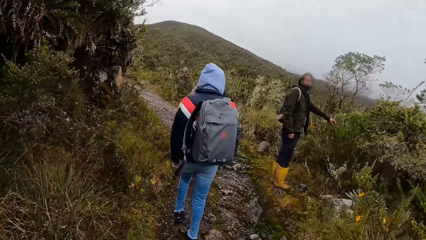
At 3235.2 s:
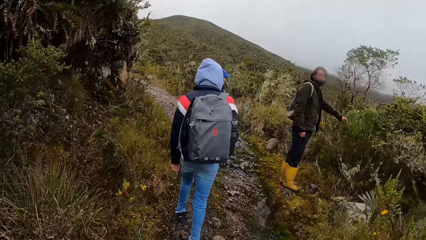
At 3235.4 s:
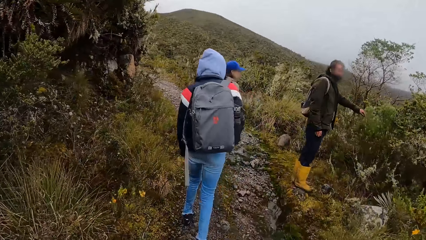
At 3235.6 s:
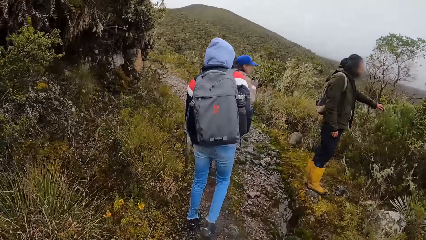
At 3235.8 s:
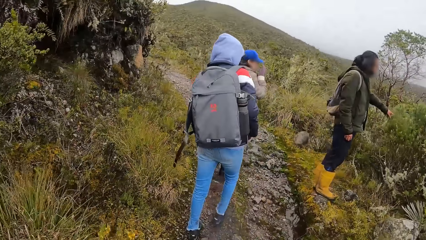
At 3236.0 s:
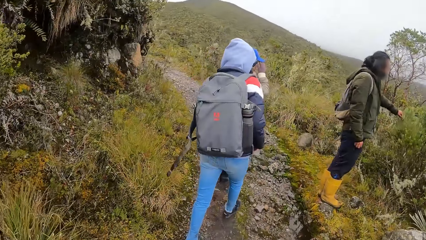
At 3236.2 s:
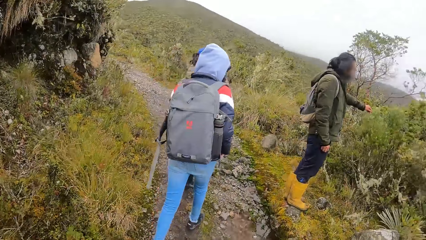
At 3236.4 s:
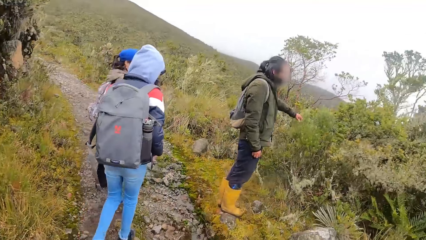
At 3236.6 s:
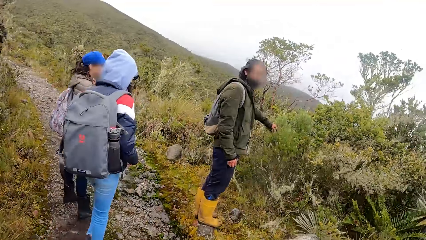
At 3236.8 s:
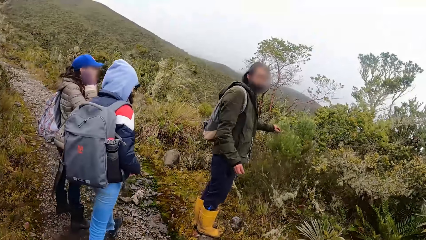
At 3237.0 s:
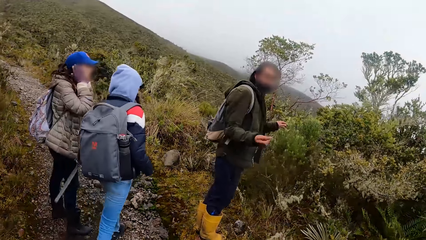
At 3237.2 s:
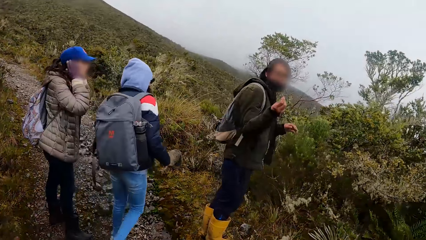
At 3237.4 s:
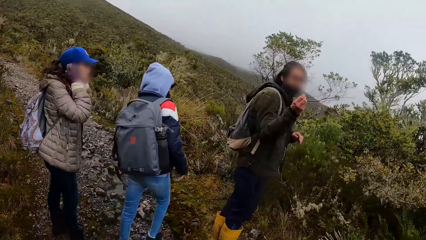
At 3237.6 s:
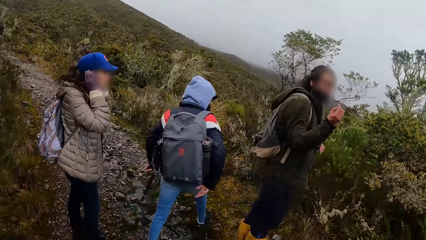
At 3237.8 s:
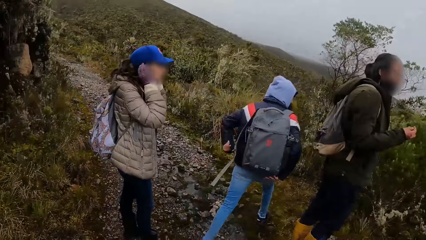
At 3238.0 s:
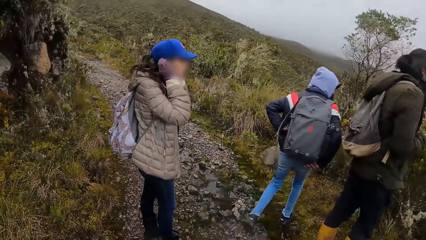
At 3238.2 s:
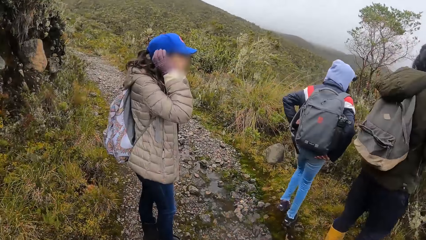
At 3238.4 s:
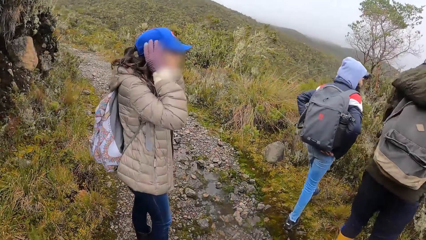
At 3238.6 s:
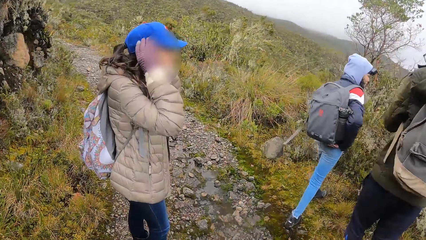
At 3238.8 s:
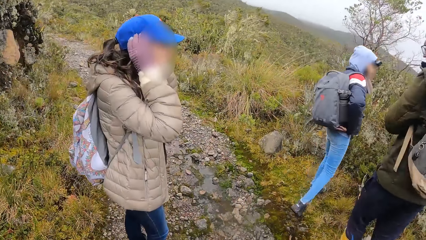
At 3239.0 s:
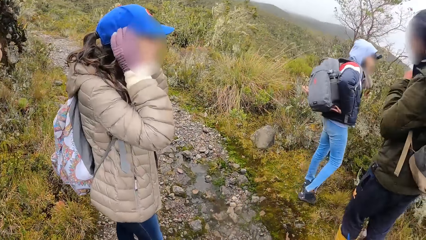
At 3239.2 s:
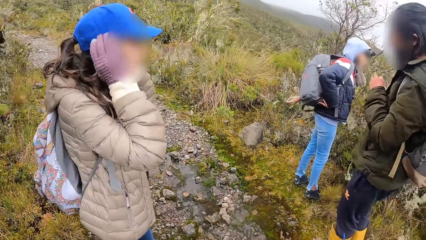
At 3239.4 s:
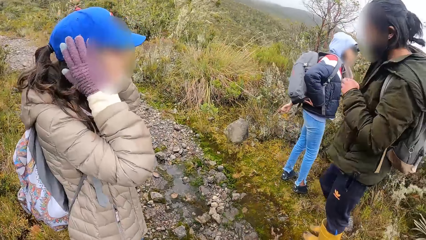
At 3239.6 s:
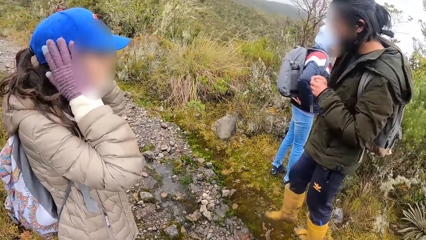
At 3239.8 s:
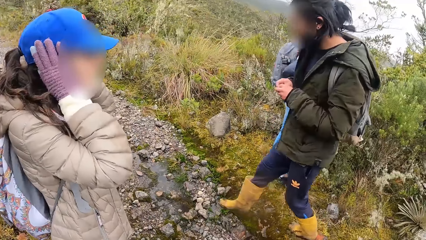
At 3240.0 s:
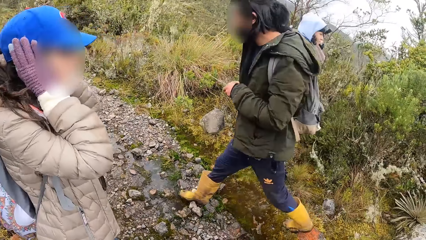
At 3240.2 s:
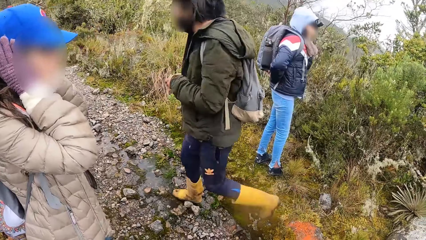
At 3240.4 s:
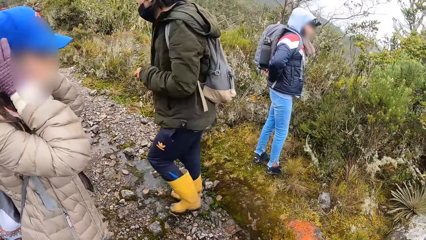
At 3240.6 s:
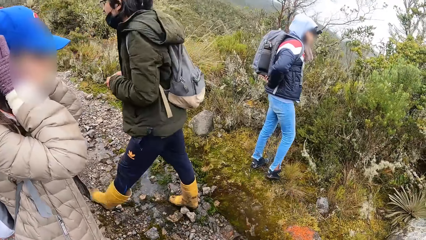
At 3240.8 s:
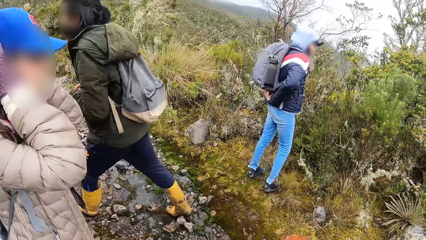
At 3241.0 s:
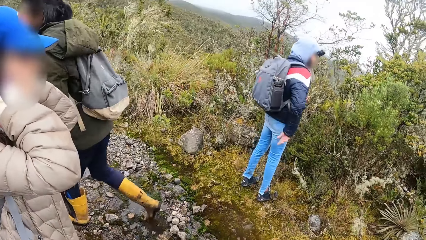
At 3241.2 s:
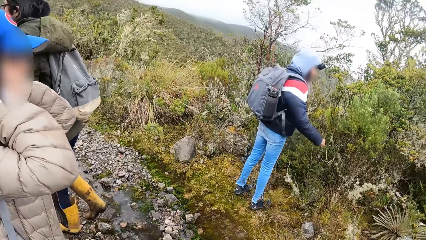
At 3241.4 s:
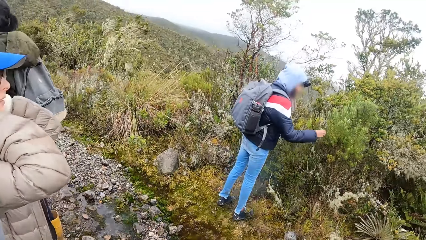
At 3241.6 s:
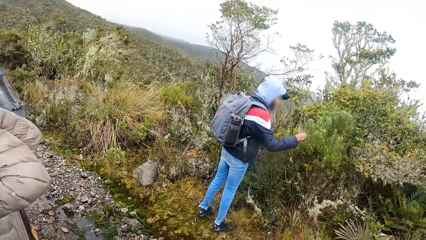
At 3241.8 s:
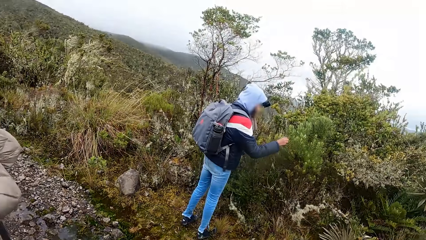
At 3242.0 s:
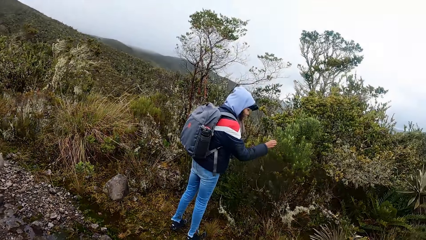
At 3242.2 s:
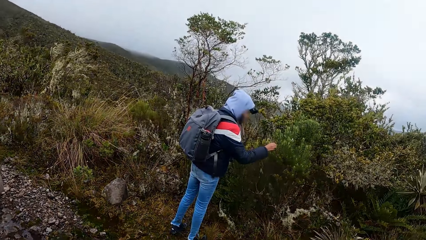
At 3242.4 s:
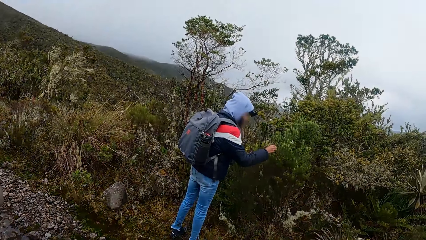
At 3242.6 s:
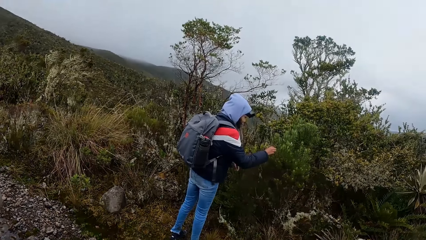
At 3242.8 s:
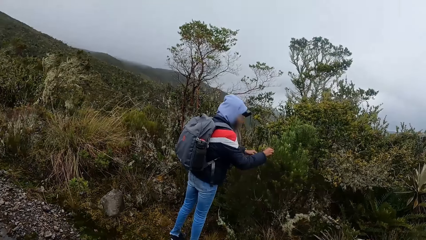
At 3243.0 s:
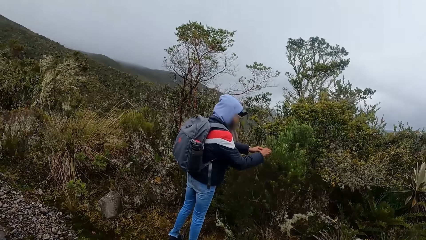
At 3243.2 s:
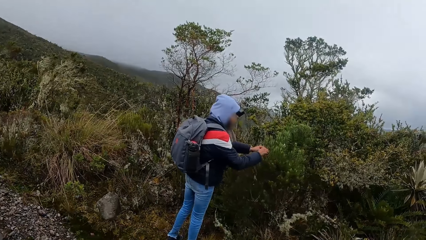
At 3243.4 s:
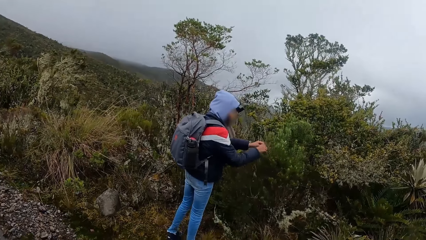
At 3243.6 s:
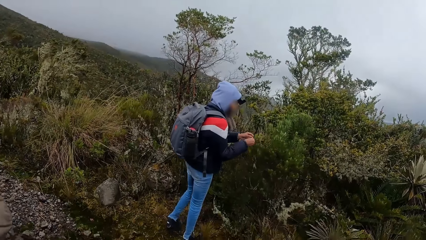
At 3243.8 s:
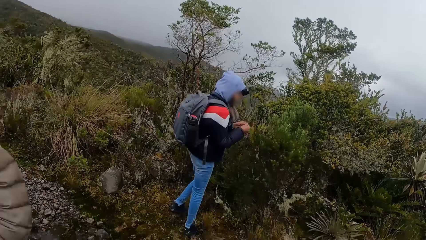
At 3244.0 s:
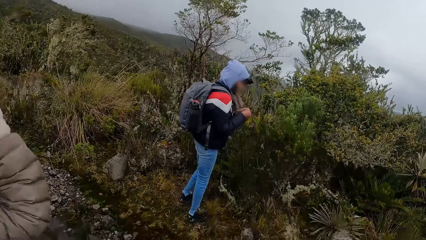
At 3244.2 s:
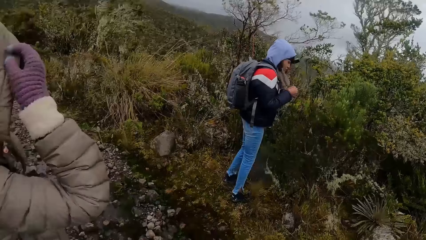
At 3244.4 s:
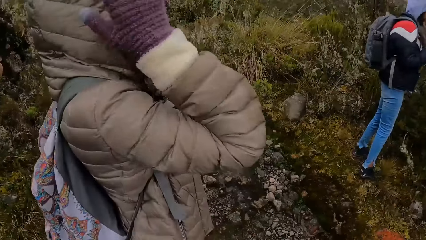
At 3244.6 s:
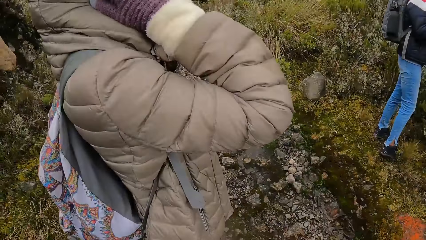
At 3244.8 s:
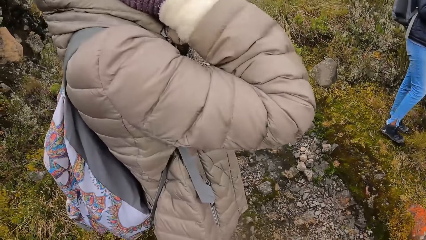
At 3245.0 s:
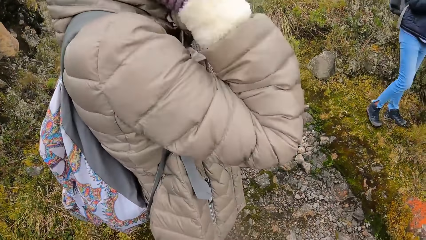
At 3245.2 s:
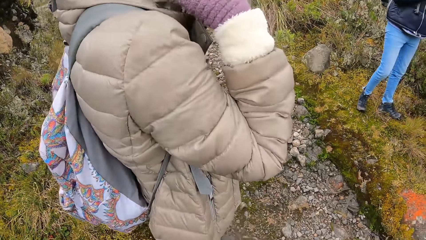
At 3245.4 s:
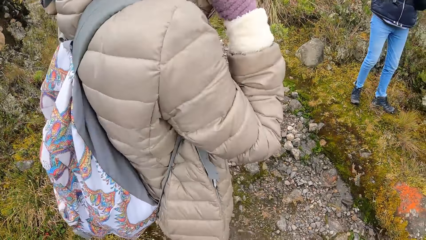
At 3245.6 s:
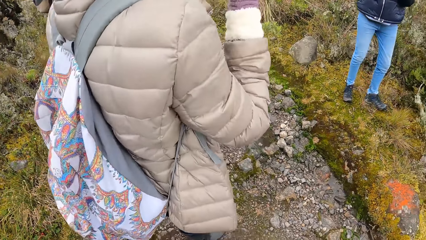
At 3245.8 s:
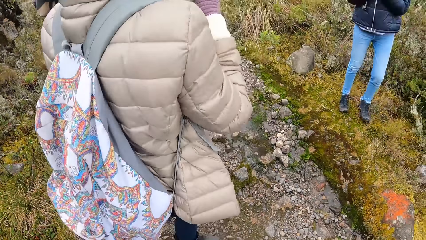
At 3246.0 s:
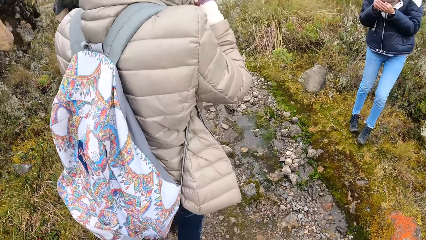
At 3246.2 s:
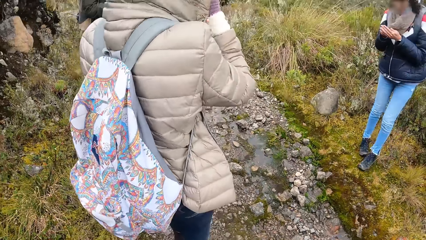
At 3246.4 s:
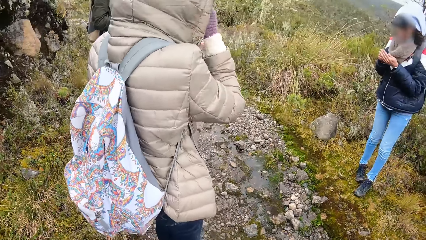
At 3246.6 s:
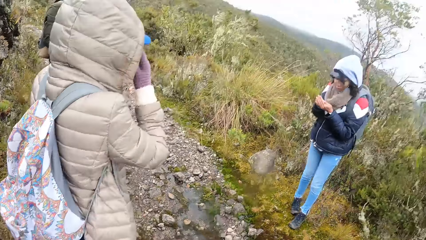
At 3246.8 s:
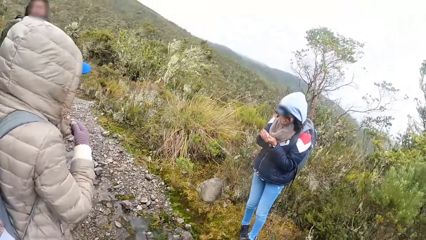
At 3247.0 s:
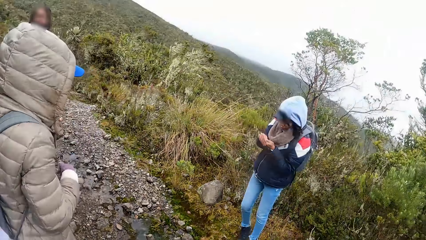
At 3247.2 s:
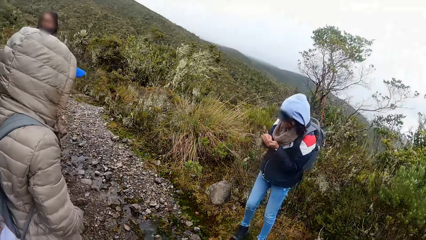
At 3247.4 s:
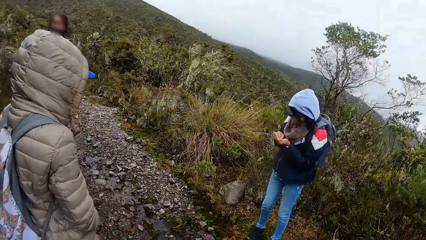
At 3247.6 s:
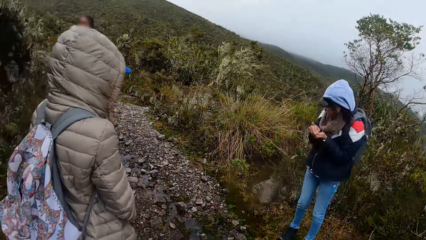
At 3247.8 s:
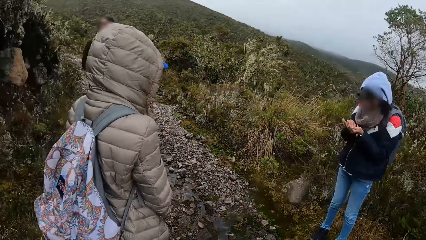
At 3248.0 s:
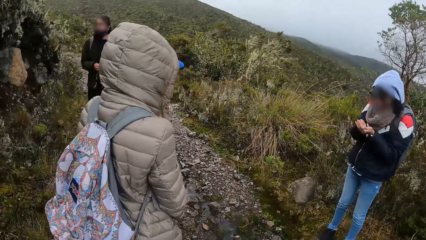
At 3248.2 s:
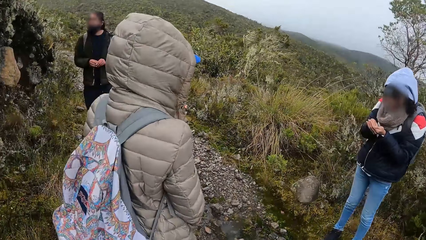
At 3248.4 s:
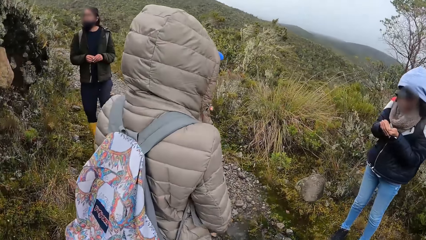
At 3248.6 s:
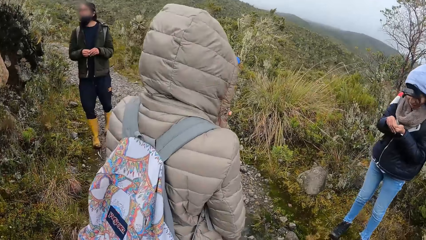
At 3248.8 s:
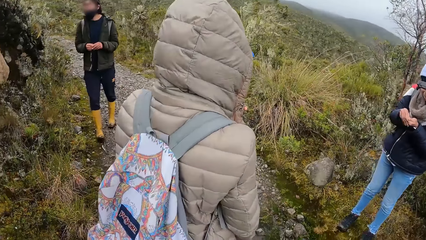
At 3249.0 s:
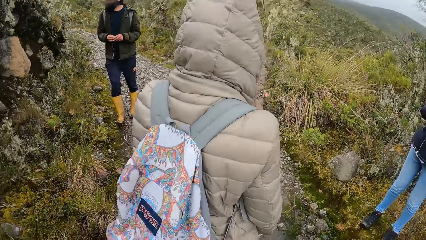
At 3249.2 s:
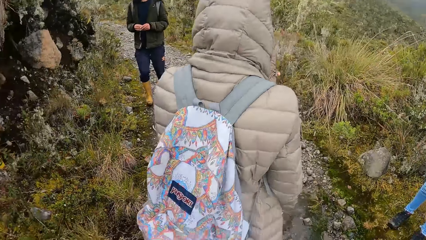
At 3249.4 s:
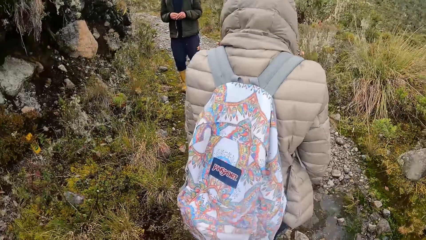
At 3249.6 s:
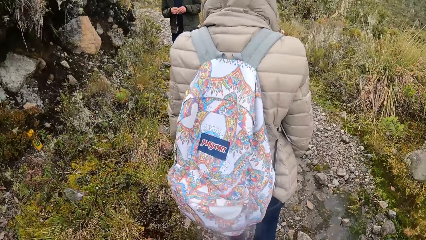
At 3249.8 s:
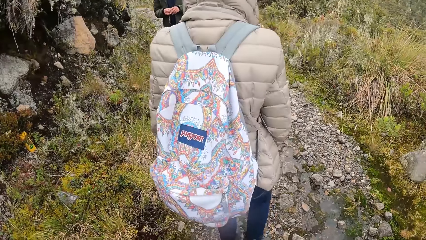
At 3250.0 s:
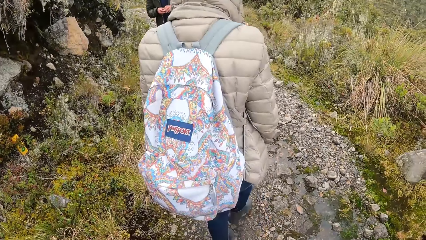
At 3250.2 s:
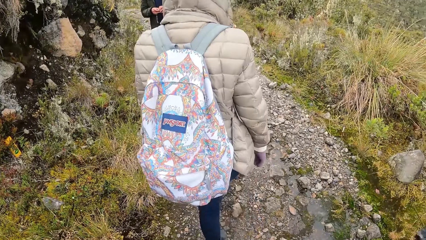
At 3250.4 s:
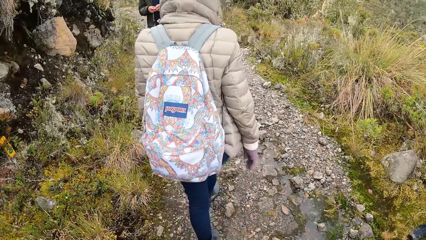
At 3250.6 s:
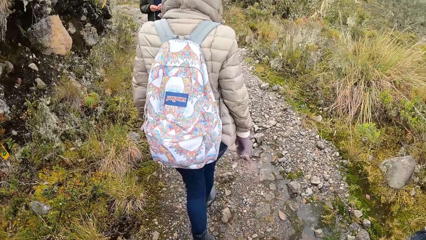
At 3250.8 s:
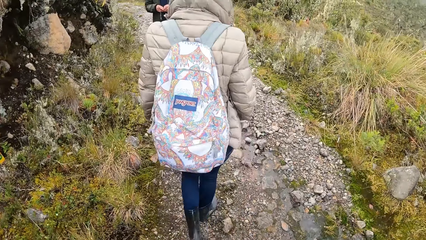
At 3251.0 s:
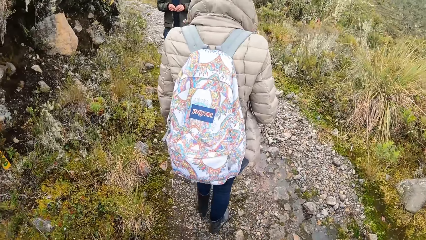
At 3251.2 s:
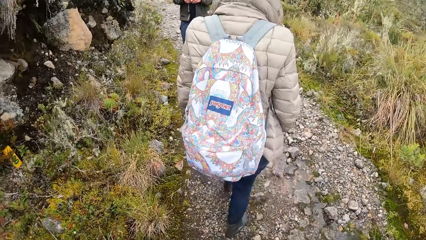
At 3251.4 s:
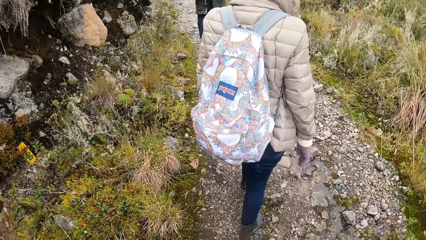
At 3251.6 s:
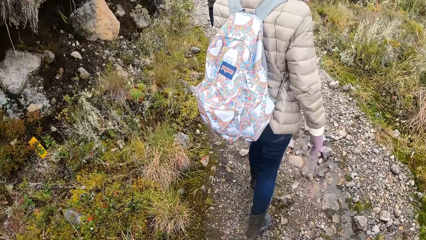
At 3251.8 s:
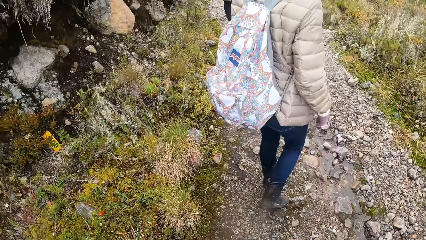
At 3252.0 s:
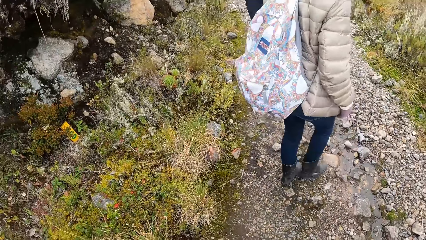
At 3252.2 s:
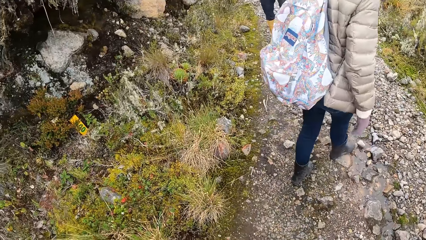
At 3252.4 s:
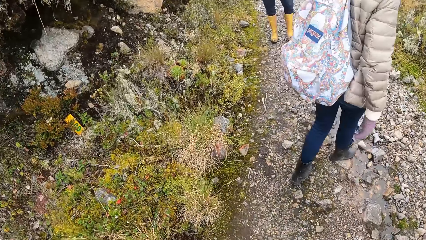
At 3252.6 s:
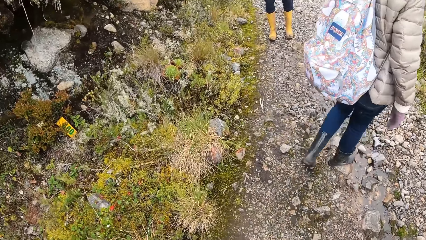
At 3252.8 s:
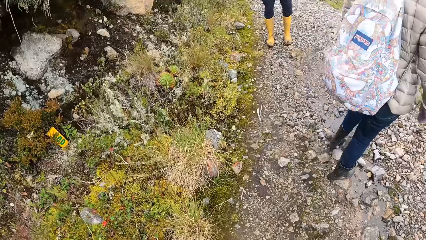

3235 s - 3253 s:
A man touches the plant leaves. A woman adjusts the bag on her back with her hands. The camera wearer stares at the plants. The woman touches a leaf on the plant with her right hand and plucks a leaf from the plant with her hands.
